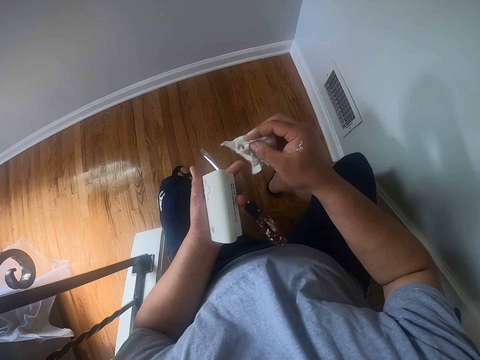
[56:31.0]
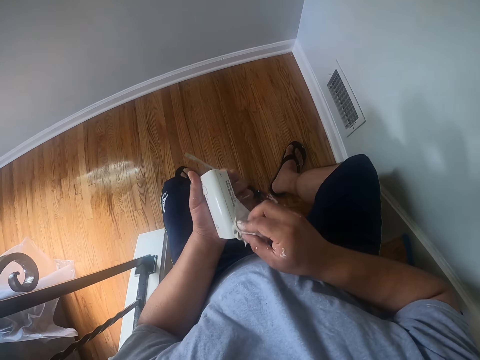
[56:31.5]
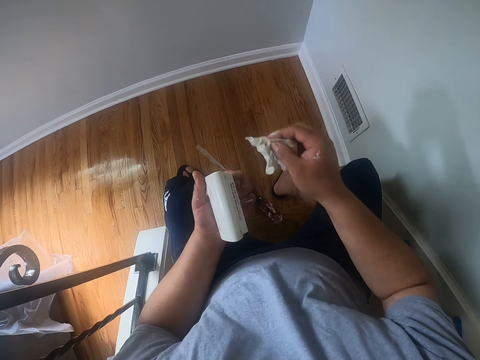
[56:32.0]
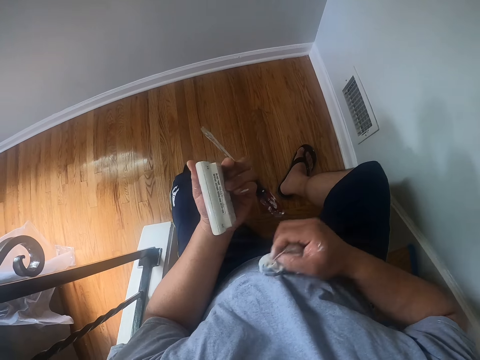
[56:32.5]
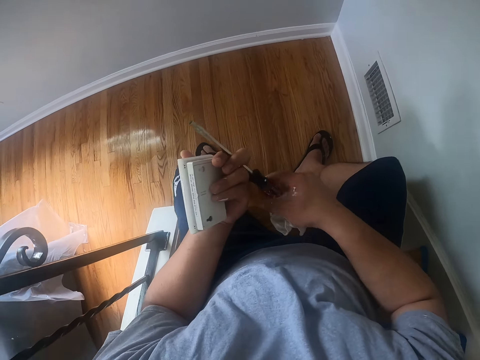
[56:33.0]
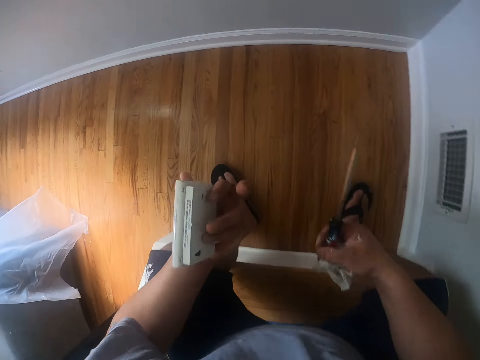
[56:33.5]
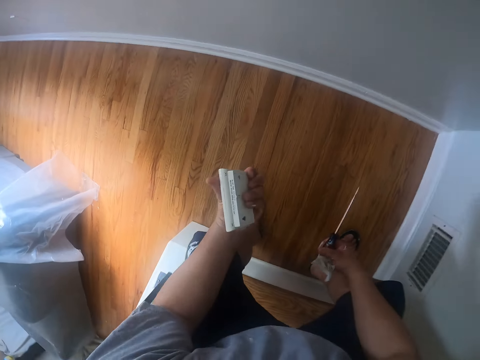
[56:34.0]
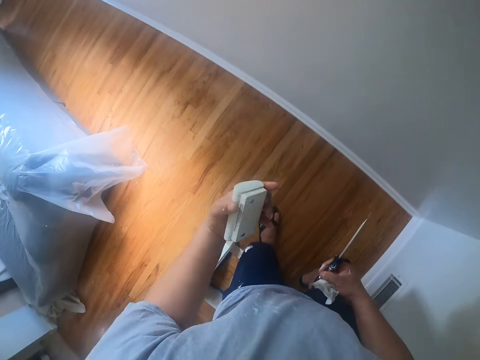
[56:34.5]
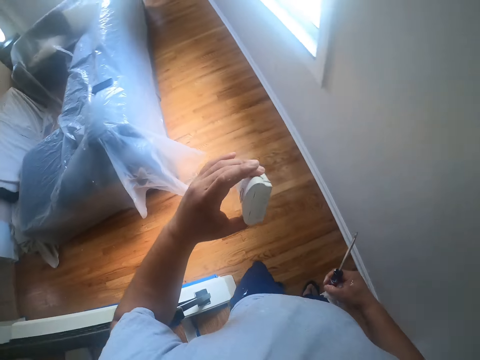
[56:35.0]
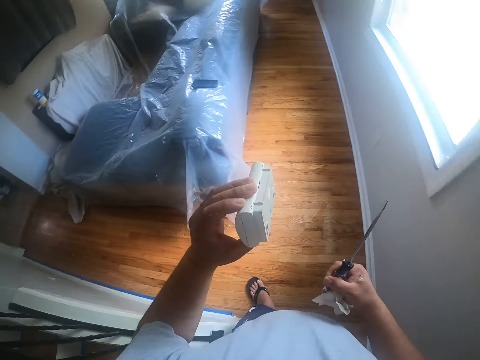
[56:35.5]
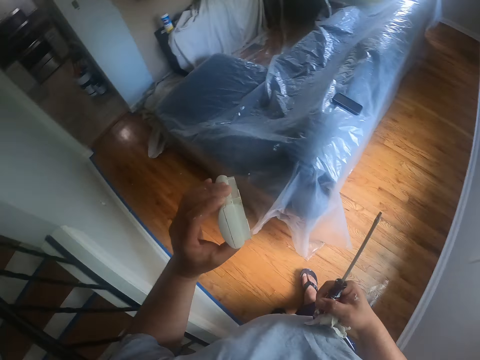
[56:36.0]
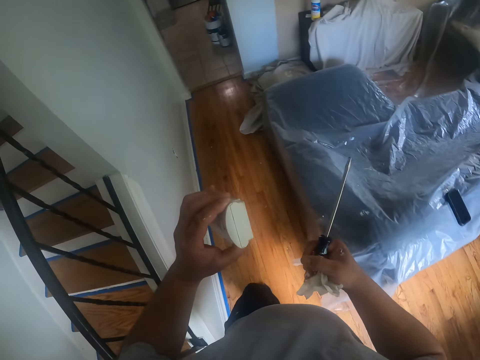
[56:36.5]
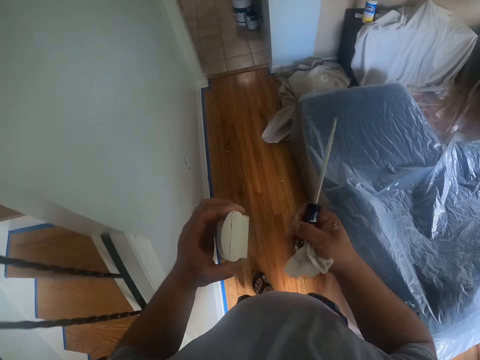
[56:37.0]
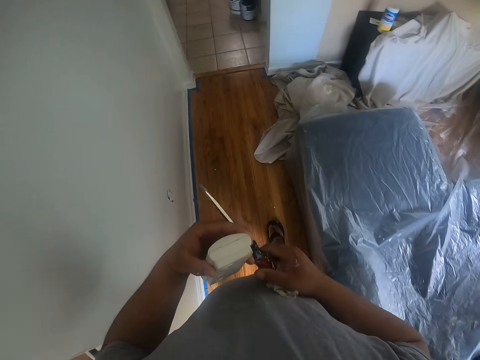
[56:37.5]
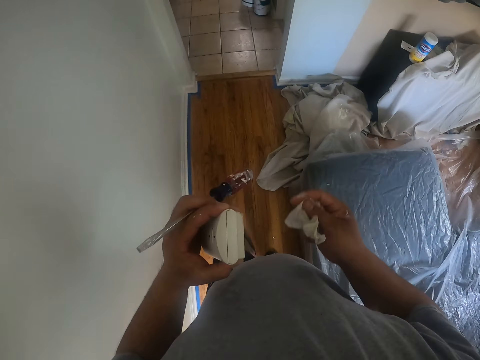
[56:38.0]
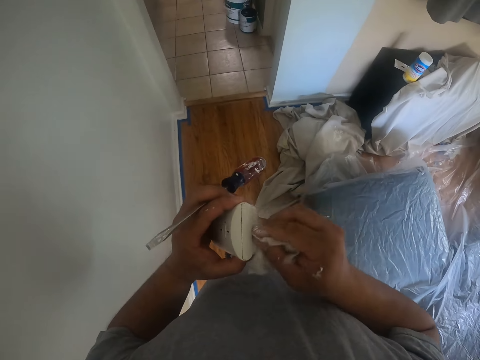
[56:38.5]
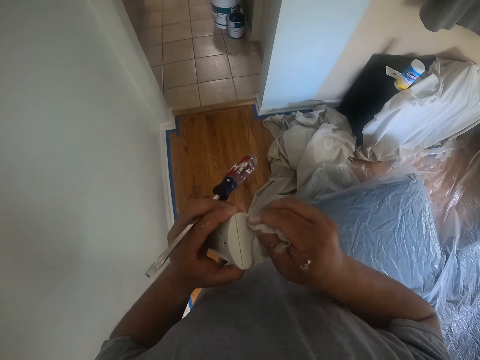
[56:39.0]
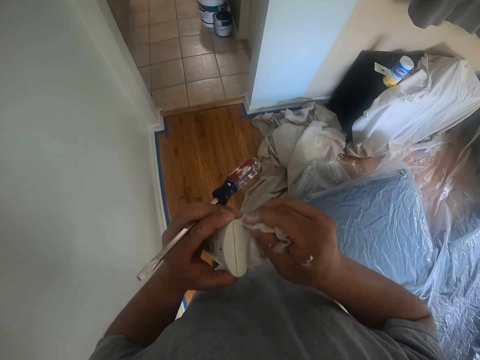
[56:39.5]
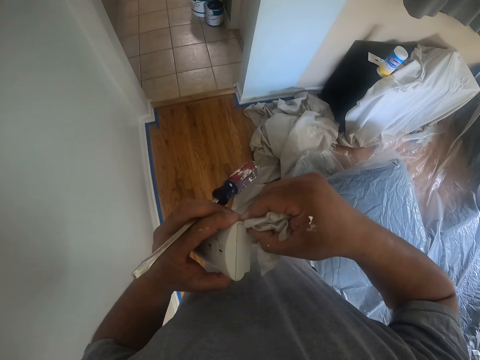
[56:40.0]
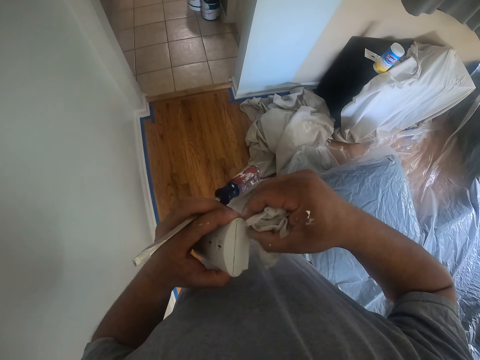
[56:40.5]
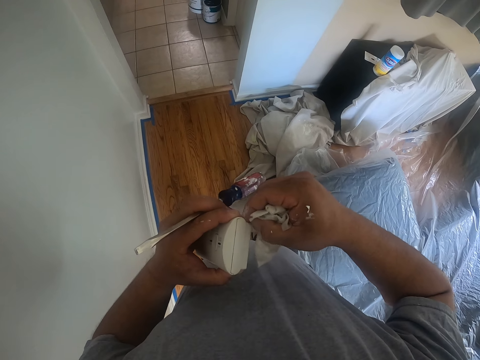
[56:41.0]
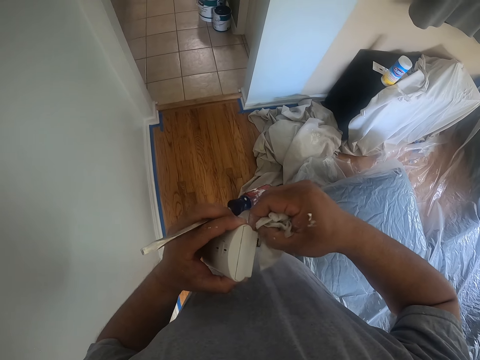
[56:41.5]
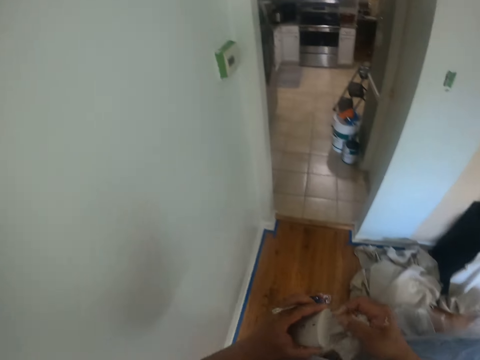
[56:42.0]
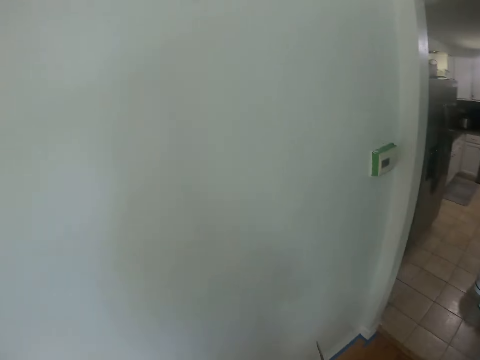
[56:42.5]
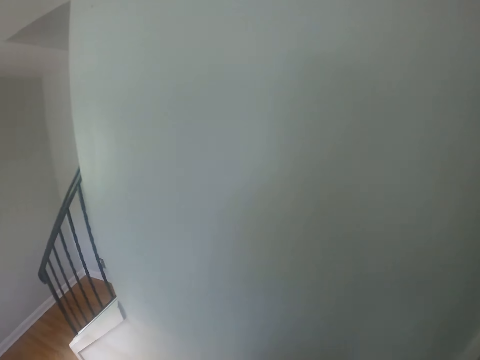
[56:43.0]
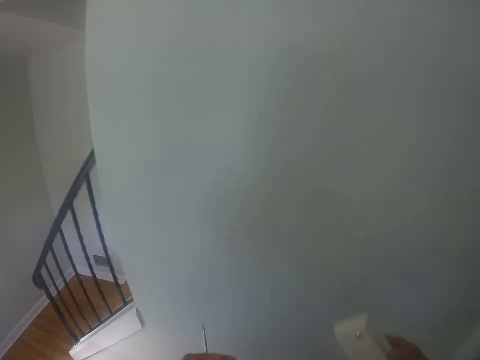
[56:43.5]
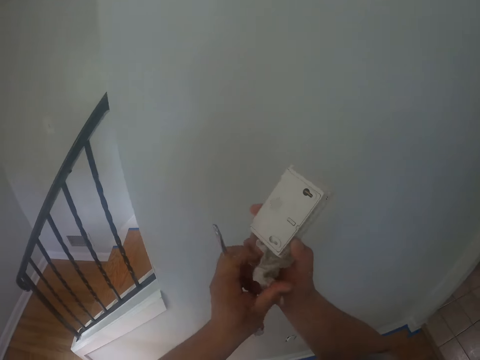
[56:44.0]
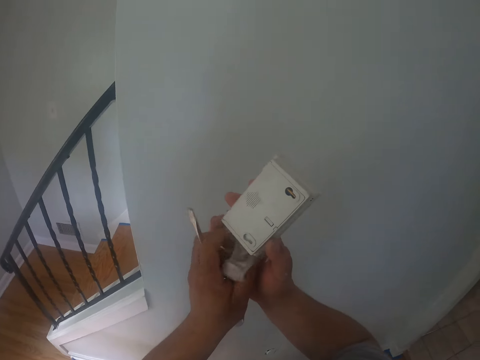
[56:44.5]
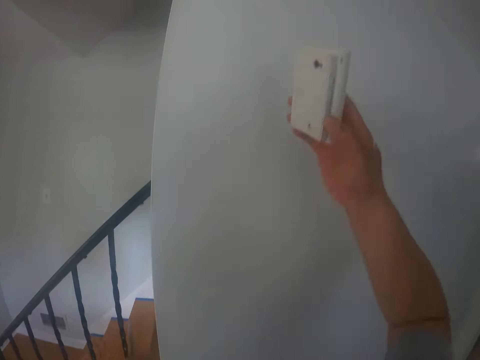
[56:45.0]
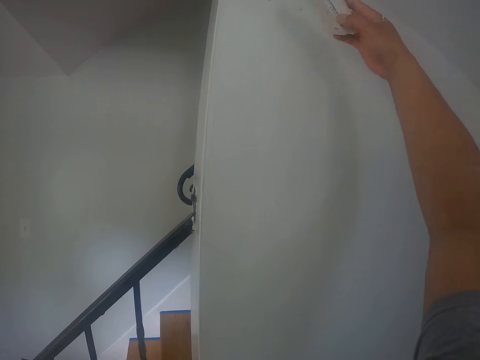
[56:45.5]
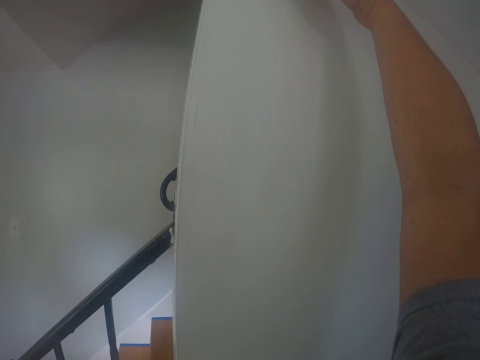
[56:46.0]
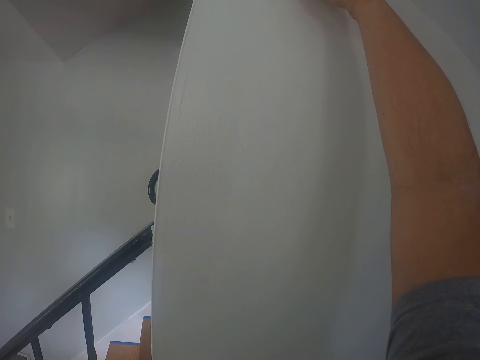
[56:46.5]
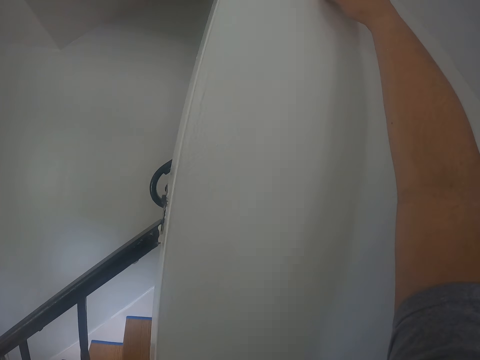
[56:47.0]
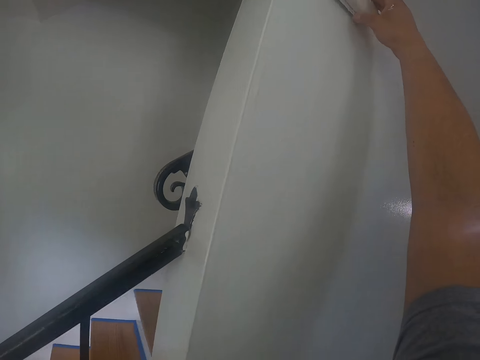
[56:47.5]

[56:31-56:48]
The camera wearer passes the screwdriver or screw from his left hand to his right hand. He walks round the room. He walks towards the cloth on the floor. He cleans the door bell with the wipes in his hands. He passes the screwdriver from his right hand to his left hand. He turns left. He picks up a wipe with his left hand. He fits the doorbell in his hand into a nail on the wall.

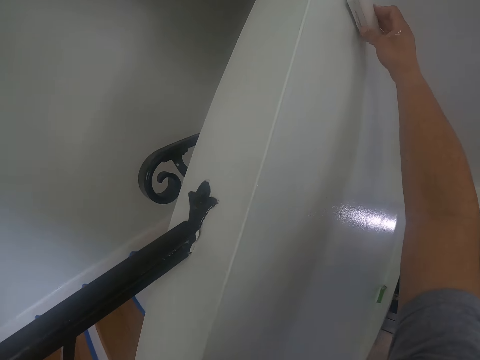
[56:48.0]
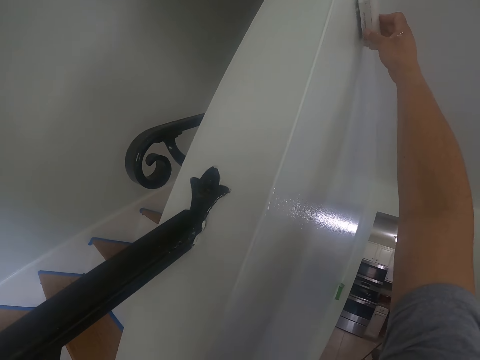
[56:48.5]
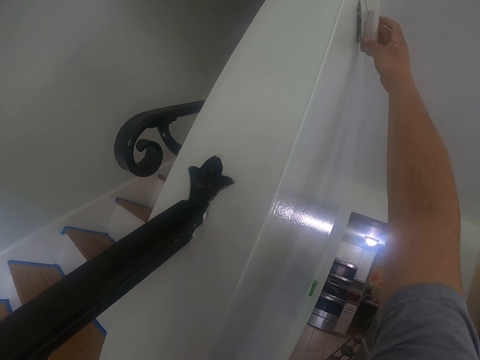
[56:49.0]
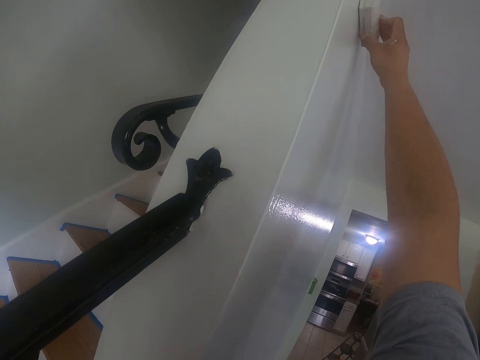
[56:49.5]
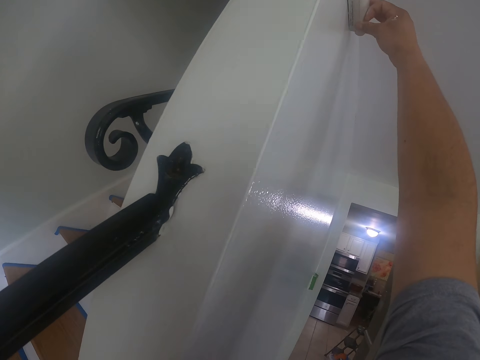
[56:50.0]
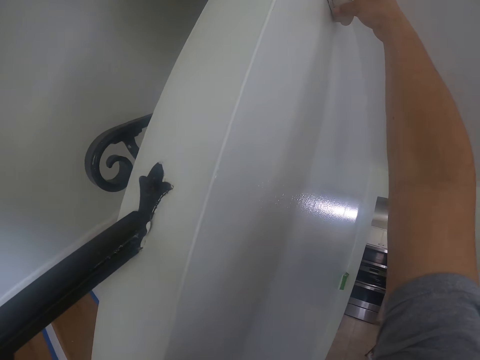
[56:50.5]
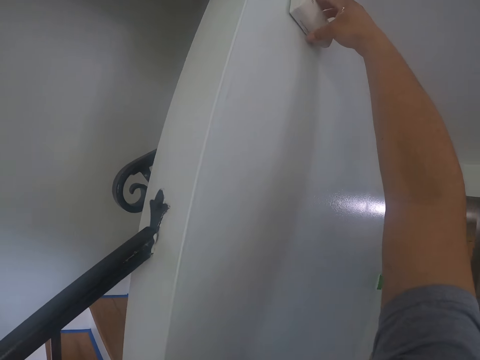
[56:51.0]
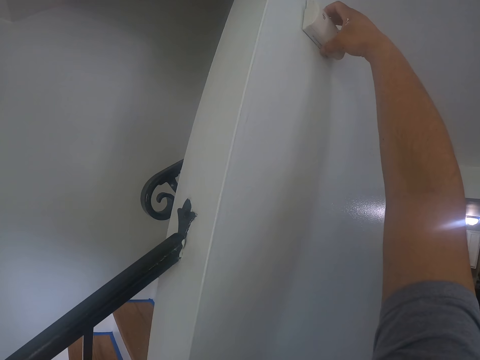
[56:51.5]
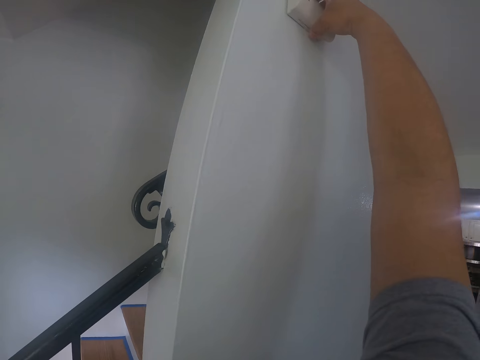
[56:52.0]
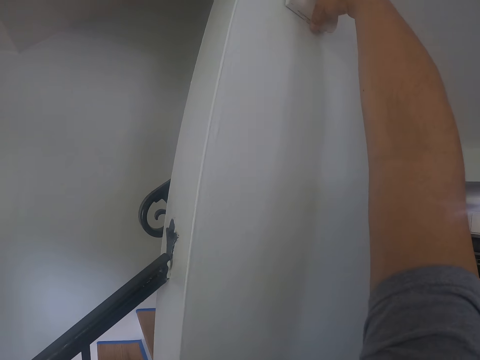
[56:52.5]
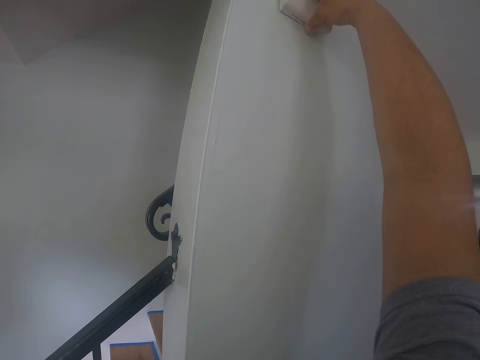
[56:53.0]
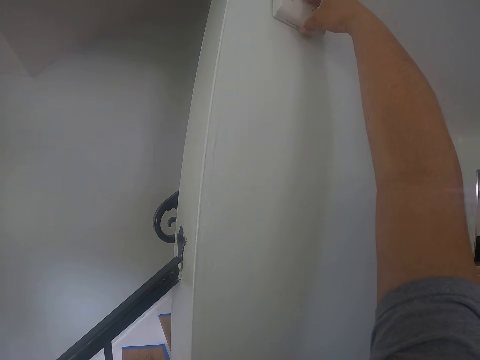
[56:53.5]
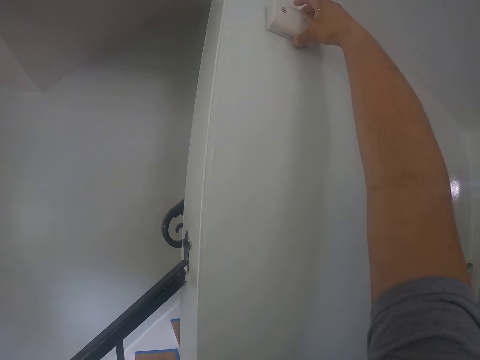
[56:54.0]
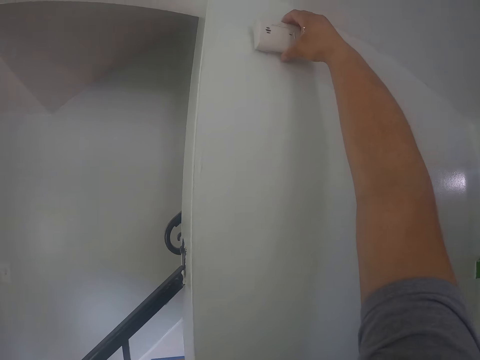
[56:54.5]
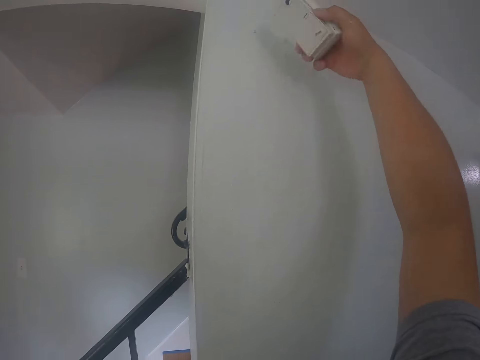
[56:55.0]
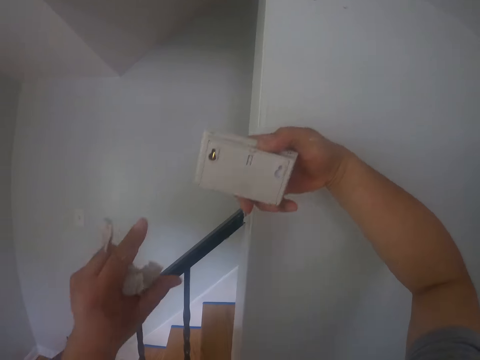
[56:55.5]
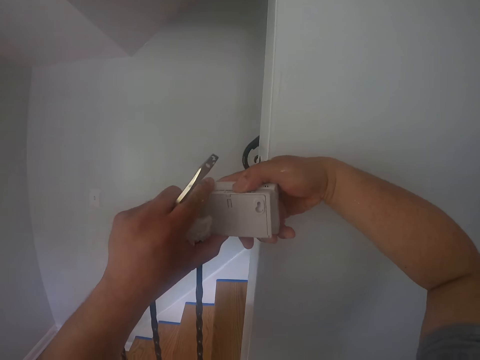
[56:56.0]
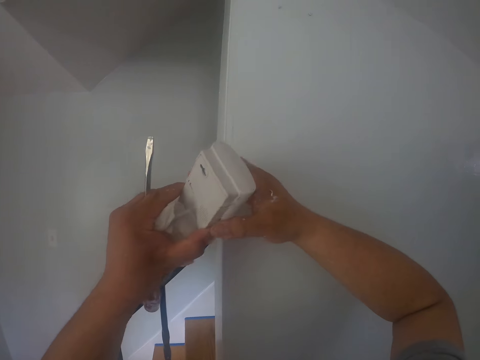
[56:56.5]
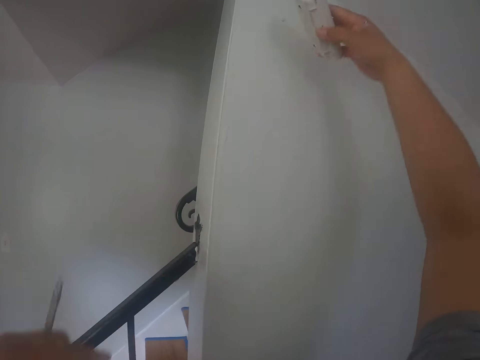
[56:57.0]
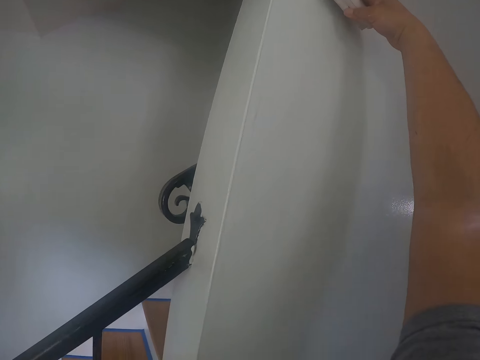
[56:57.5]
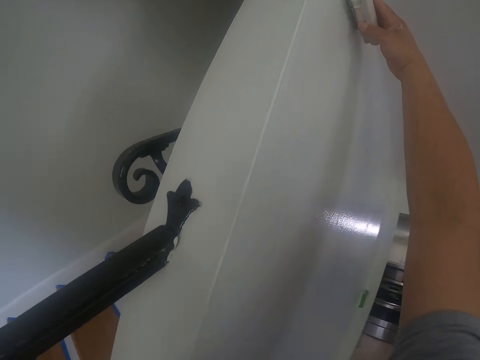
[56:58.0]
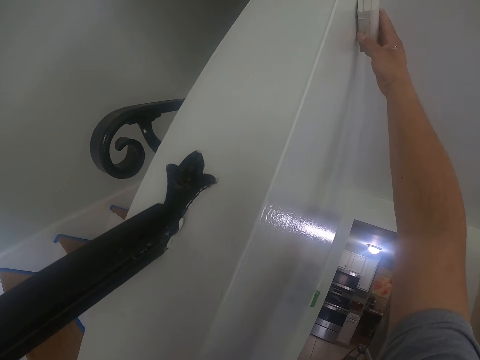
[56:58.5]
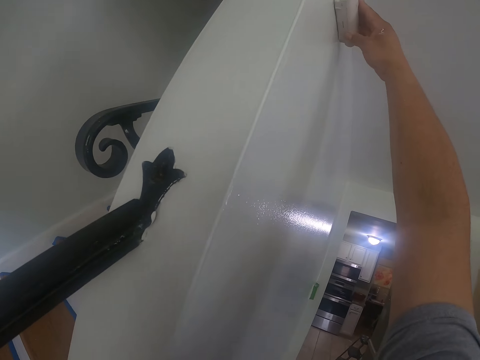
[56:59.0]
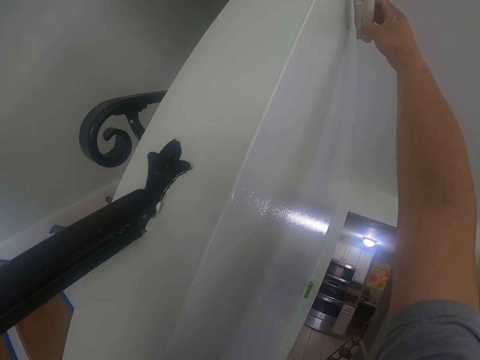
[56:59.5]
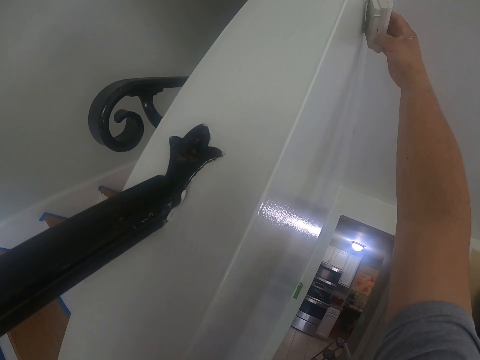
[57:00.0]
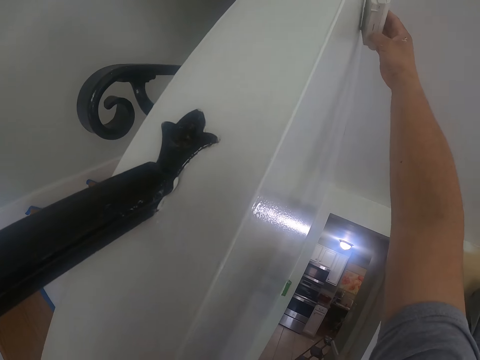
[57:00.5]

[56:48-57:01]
The camera wearer fixes something on the wall. He touches something with his left hand. He fixes something on the wall.
